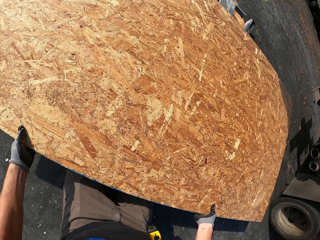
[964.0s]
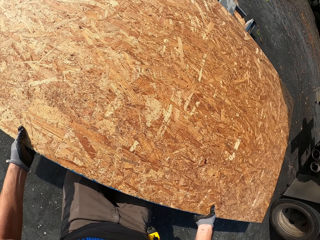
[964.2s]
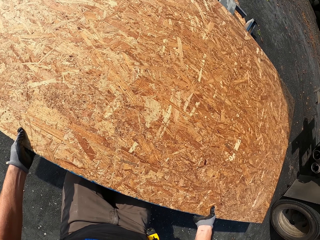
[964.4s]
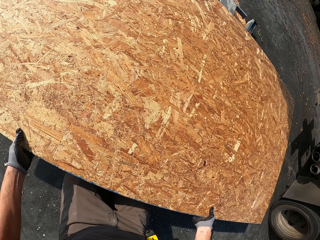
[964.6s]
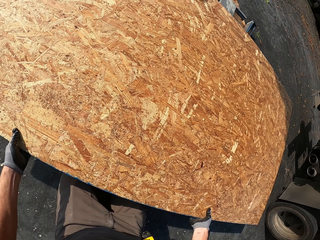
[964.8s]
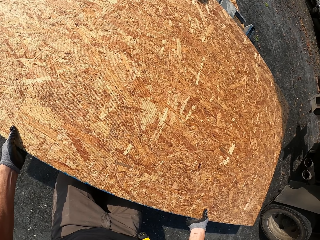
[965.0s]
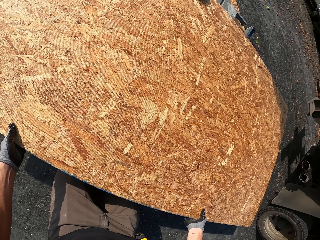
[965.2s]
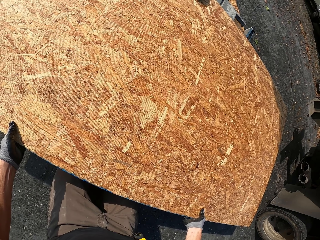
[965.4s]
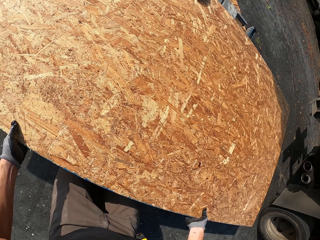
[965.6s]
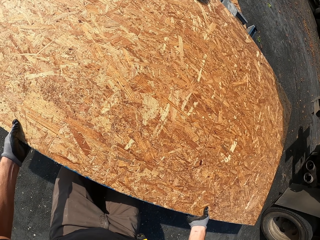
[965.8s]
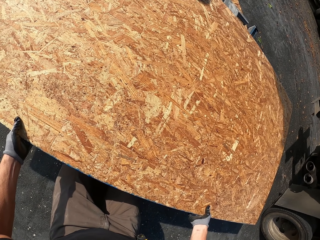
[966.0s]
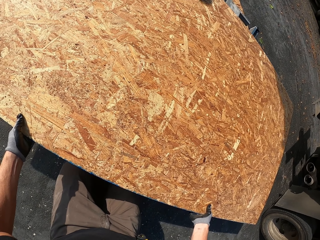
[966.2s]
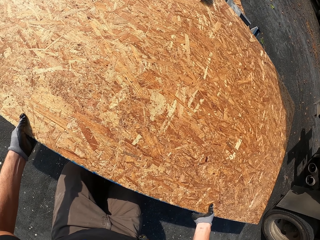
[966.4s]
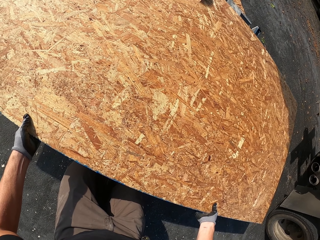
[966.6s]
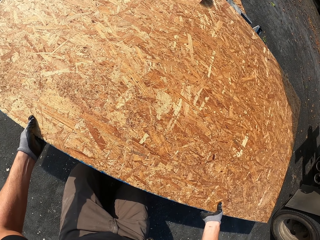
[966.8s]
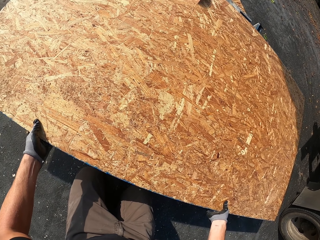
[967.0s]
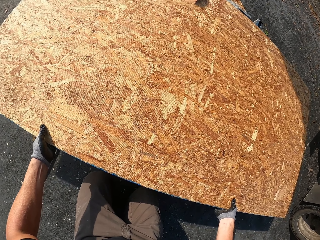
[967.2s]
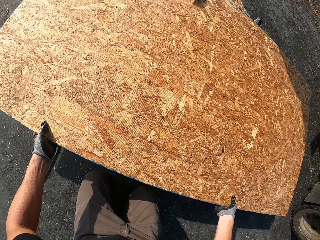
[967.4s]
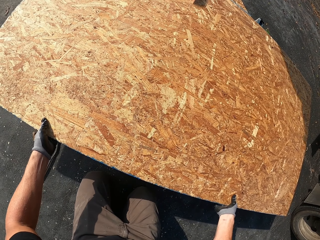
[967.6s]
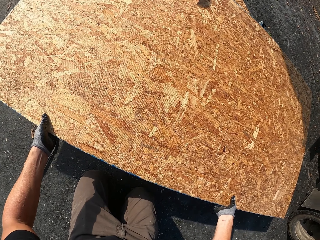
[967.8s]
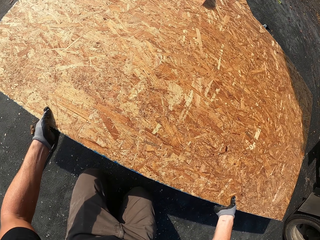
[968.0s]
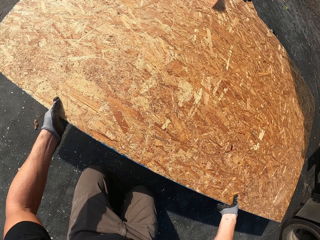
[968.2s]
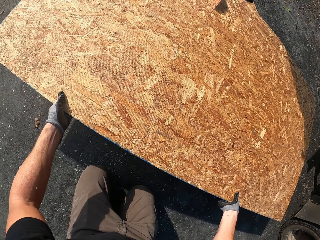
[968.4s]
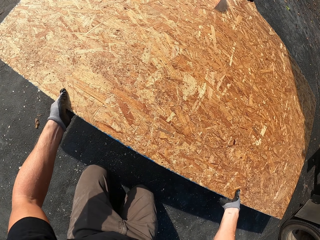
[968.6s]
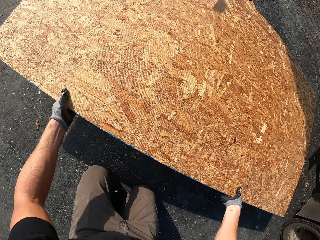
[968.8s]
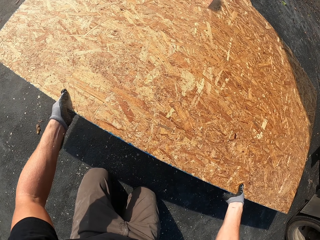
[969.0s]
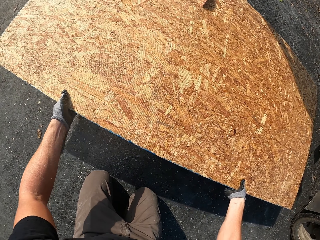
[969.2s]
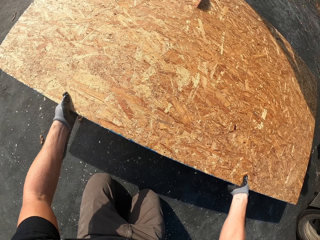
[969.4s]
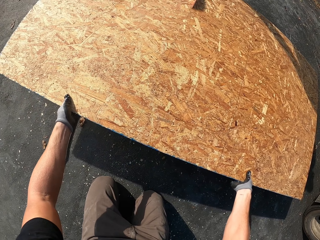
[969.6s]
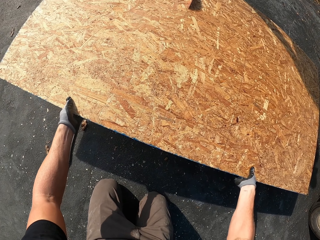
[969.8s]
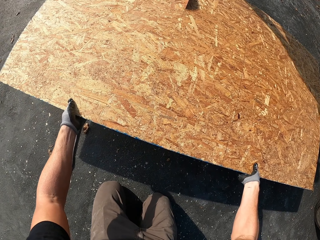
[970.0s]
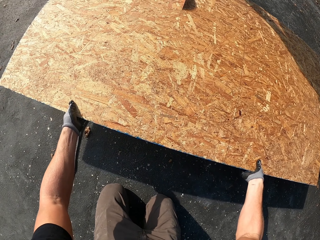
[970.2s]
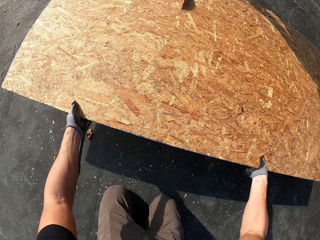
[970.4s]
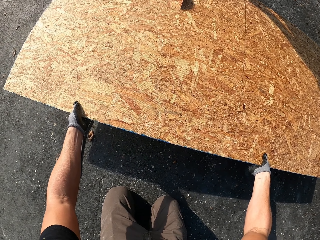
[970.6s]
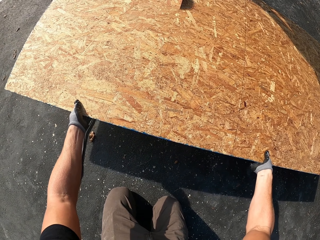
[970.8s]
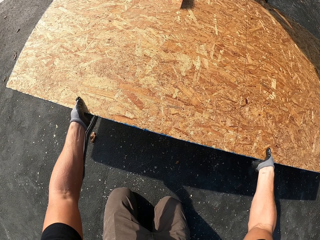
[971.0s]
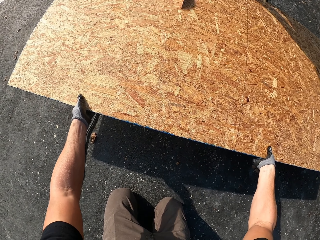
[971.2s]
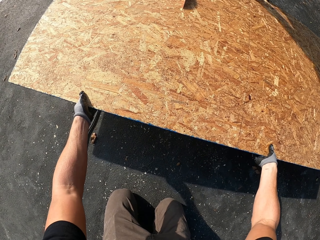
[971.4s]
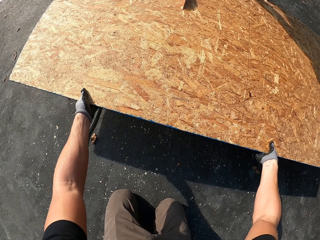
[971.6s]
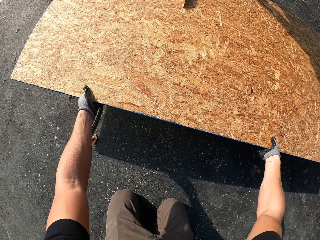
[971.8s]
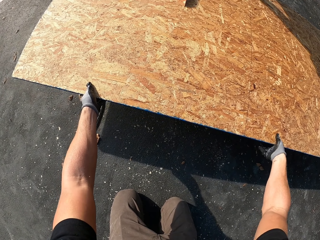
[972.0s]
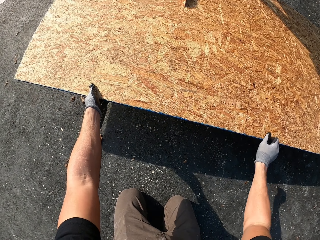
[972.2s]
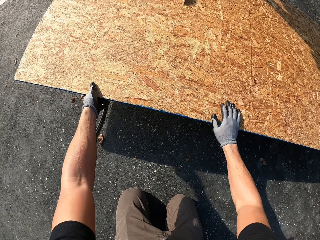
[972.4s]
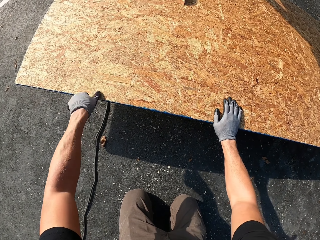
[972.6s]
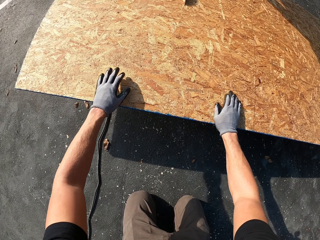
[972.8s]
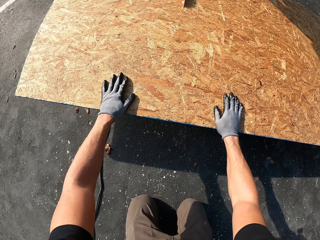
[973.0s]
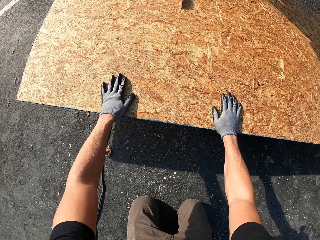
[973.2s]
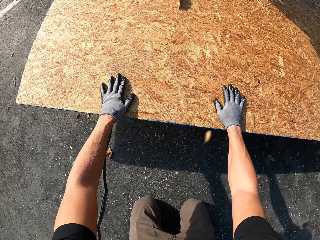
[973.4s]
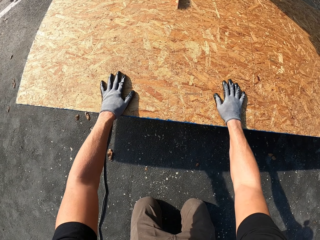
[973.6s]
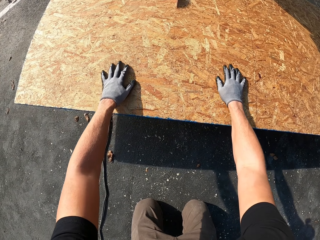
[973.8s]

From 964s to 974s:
The camera wearer cuts the board into a piece with a man's help.

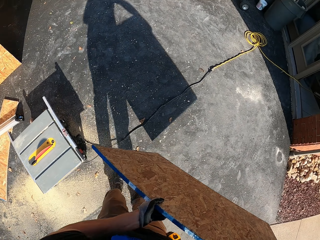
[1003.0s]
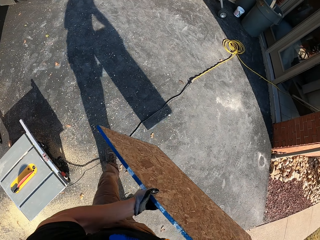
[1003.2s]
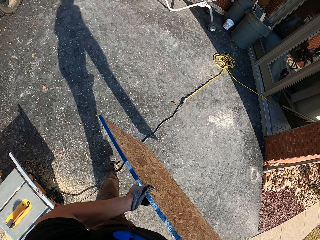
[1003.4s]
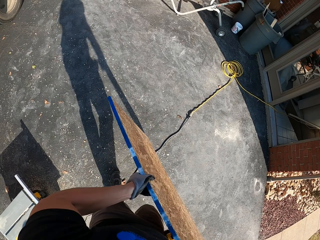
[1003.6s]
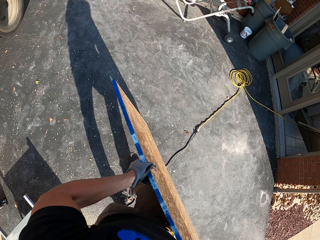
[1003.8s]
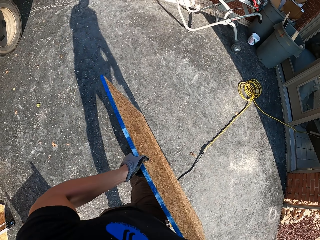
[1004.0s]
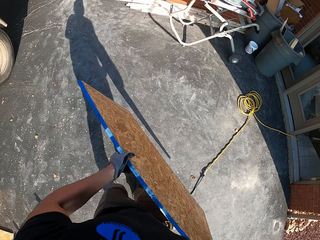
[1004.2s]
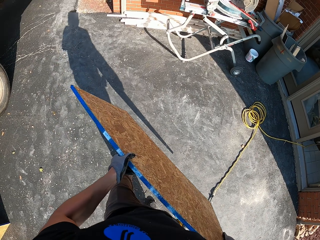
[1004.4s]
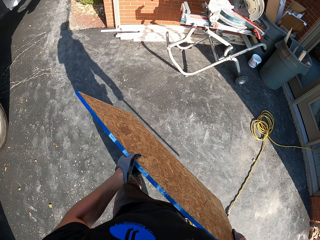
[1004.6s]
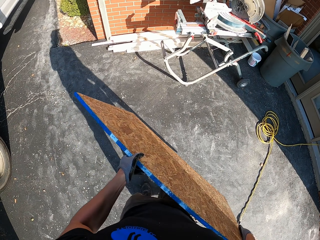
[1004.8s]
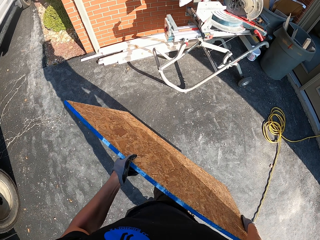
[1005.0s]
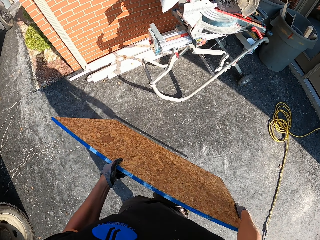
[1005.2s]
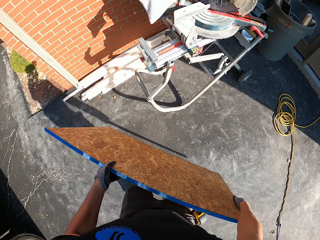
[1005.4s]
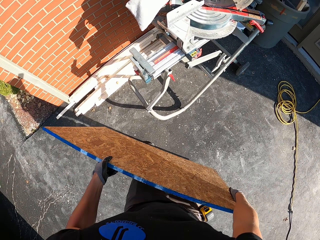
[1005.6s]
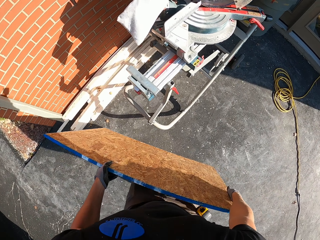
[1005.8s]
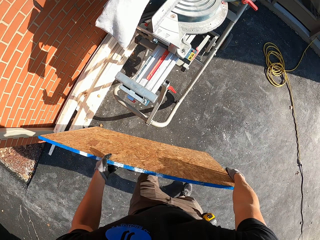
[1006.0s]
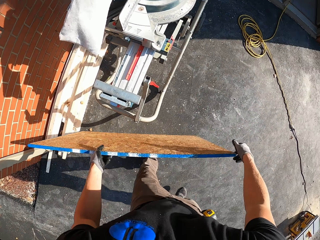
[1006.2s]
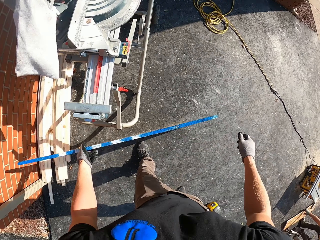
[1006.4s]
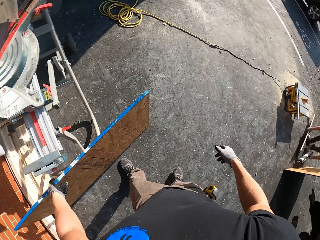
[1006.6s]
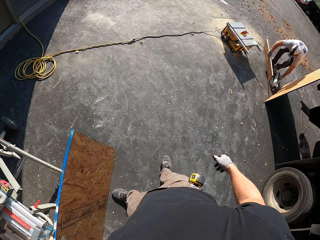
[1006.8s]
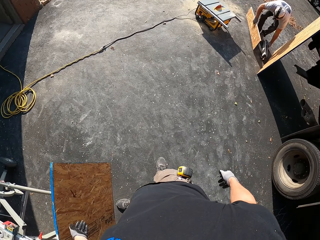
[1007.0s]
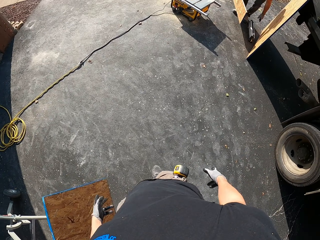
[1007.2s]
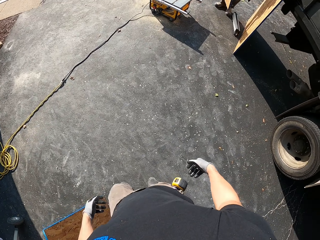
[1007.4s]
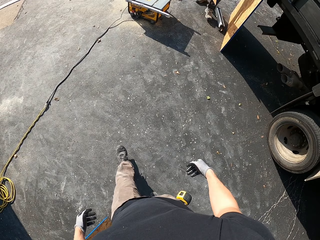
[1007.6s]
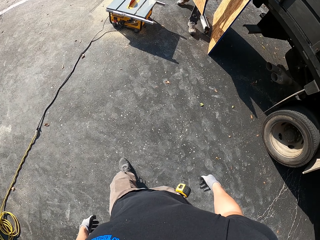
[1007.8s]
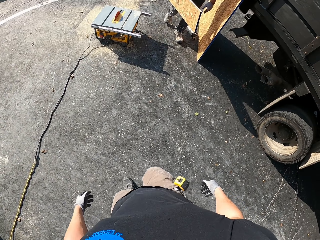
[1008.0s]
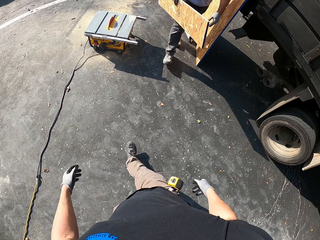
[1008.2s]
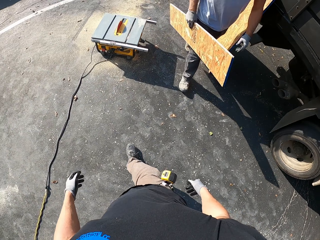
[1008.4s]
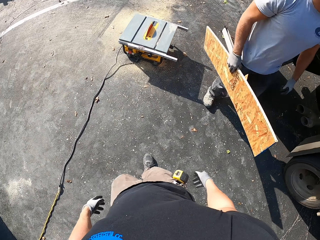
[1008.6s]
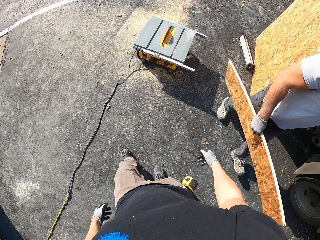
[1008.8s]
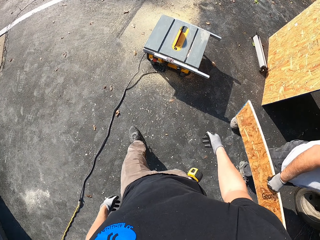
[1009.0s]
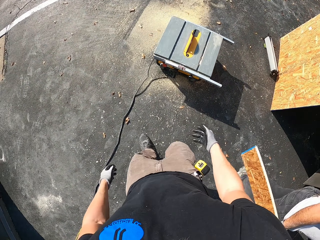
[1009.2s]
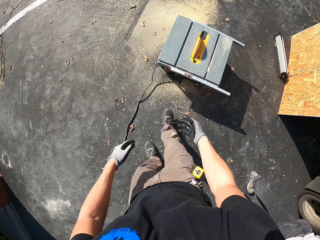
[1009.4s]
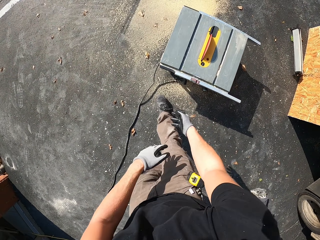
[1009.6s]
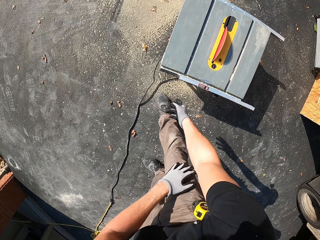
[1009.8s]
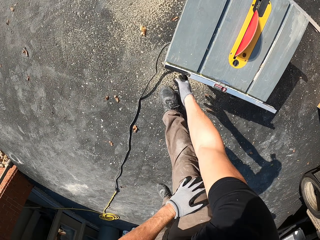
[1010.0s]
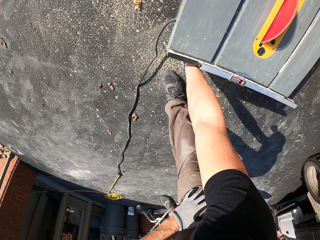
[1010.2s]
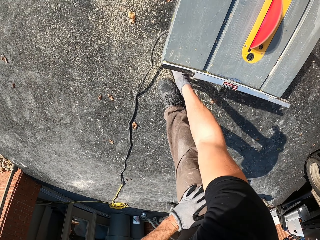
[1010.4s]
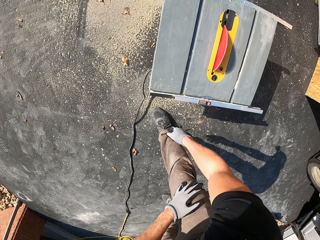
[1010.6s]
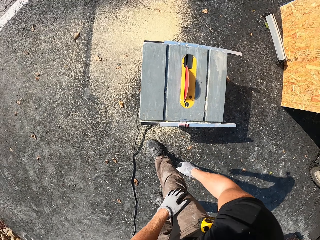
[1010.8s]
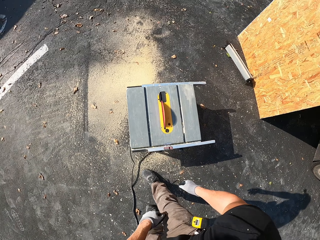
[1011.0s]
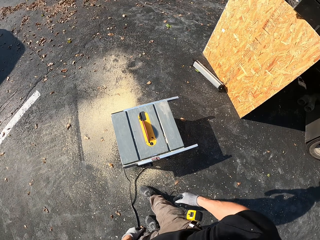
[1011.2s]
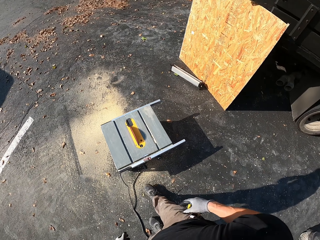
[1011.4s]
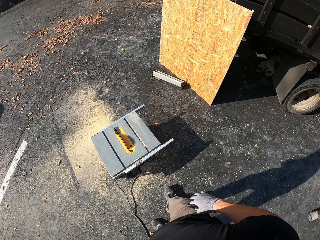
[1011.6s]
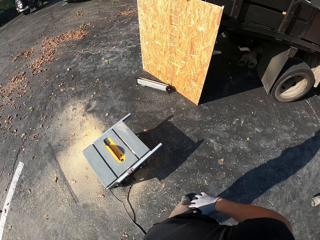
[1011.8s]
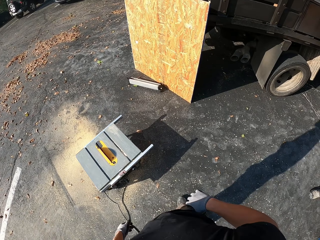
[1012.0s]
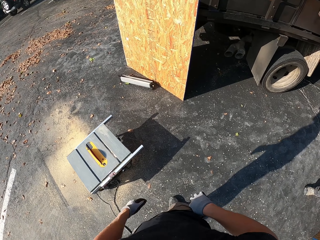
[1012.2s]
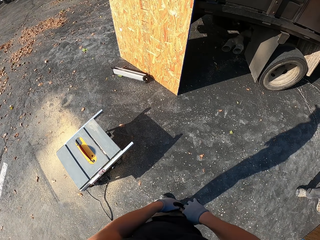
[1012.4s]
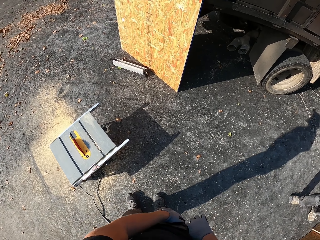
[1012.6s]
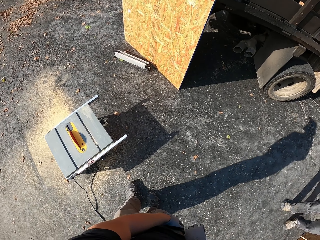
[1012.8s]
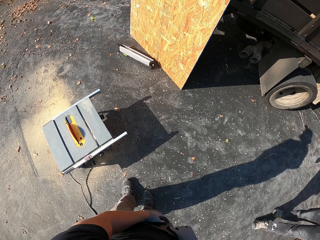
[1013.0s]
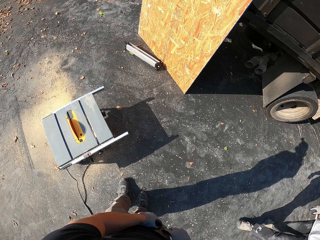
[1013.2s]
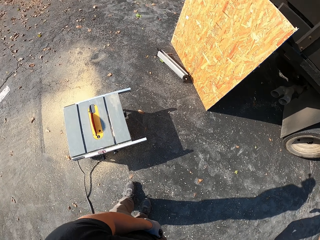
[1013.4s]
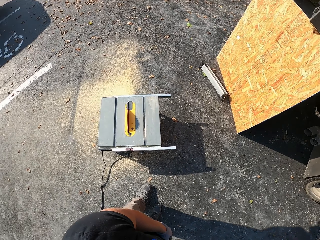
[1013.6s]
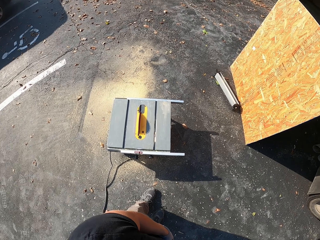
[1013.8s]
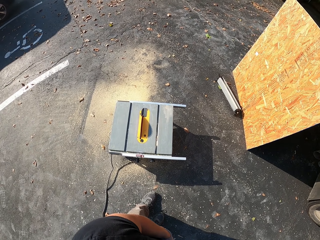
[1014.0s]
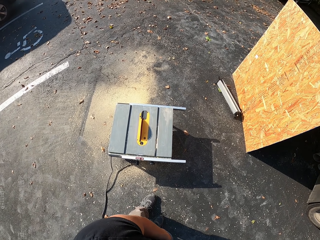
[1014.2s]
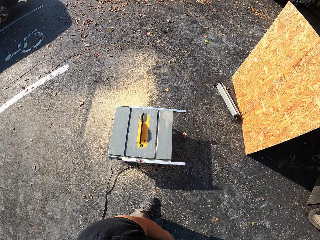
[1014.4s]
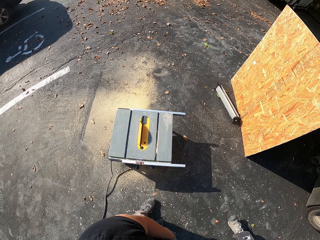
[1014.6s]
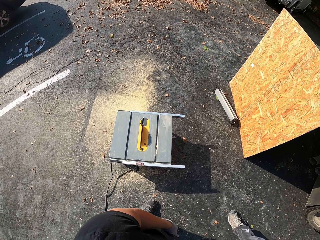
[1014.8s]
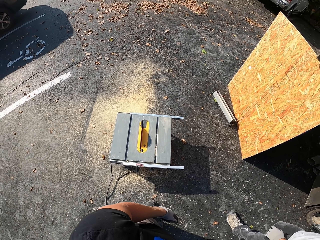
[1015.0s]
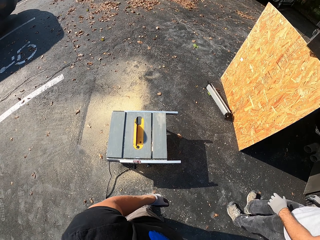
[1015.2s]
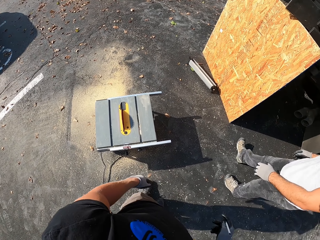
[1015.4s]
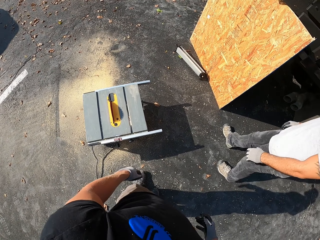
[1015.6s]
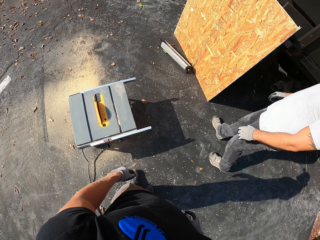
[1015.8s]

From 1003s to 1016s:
The camera wearer walks in the compound. They place the cut piece of the board on the floor. They walk in the compound. A man carries a cut piece of the board. The camera wearer switches off the machine. They start the table saw. They look around.
